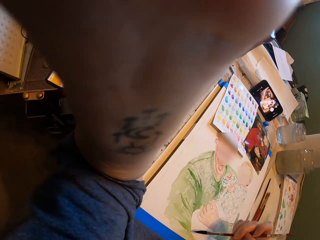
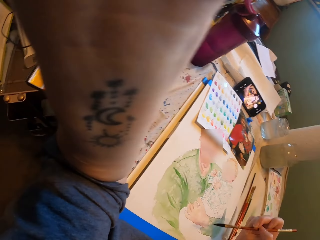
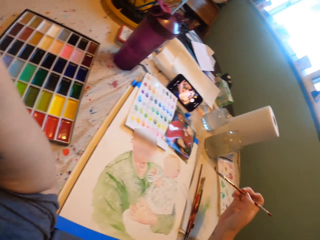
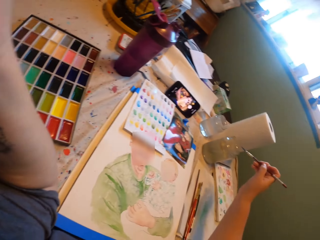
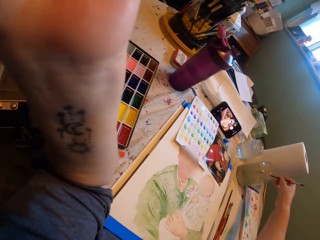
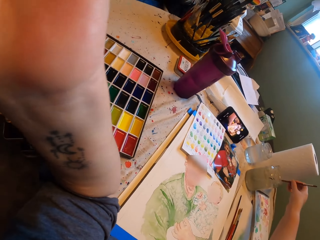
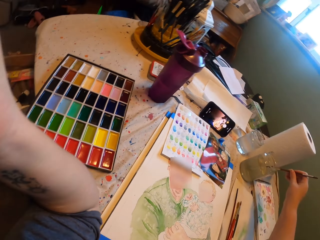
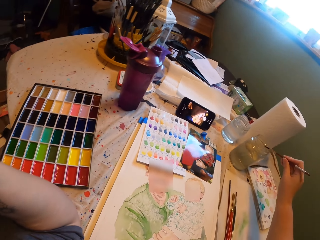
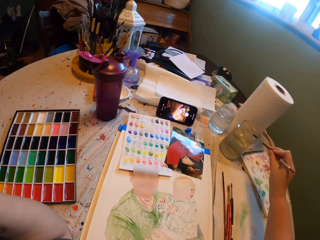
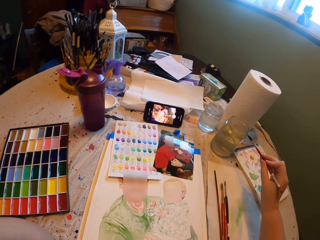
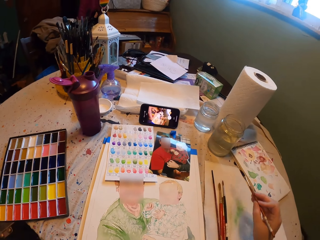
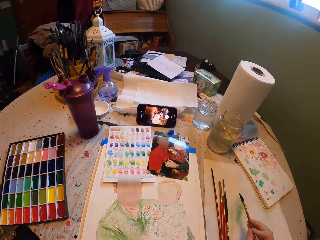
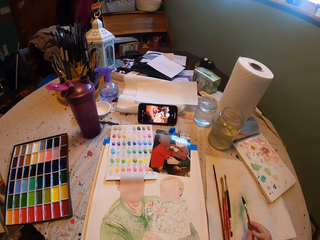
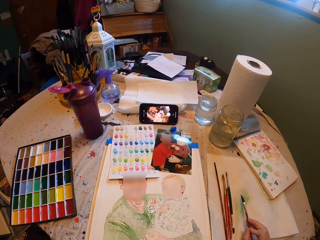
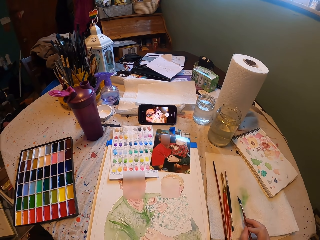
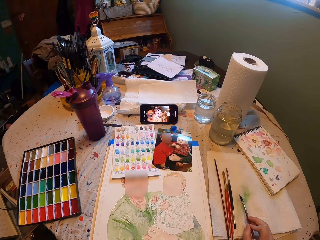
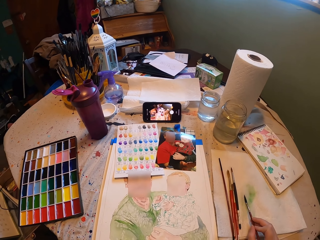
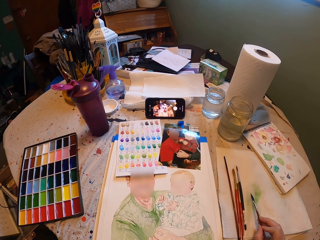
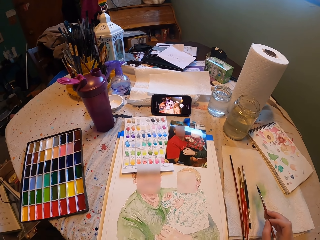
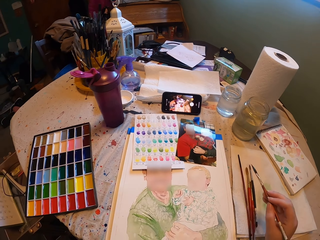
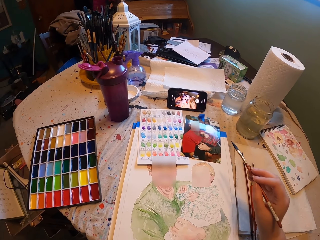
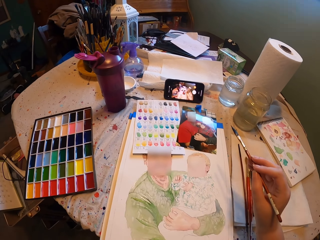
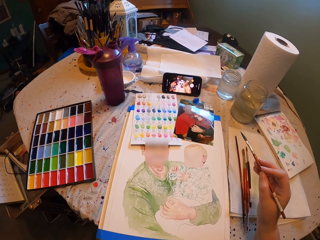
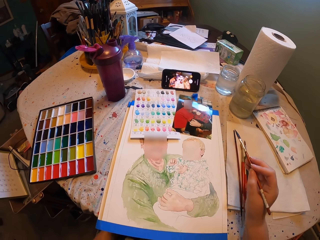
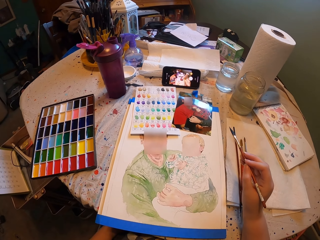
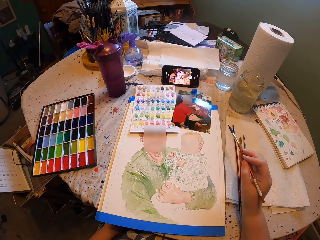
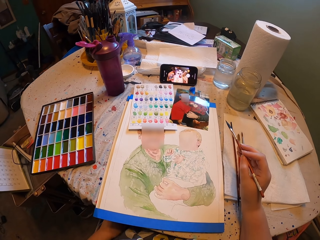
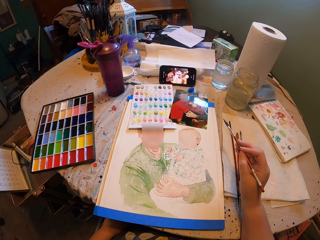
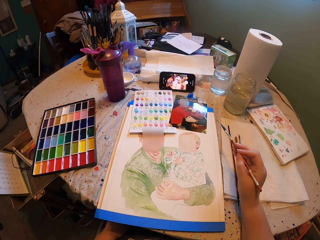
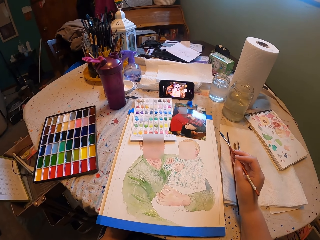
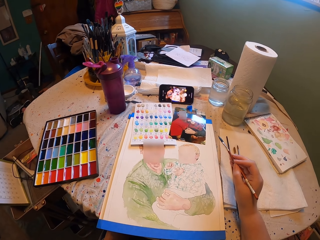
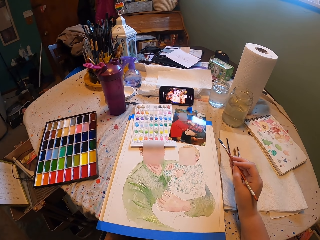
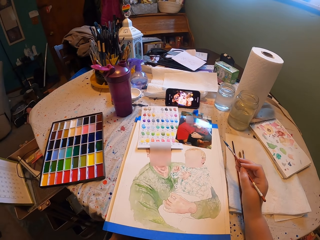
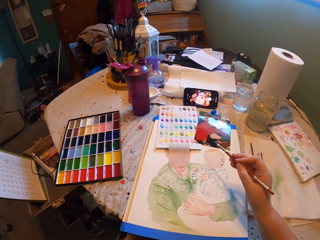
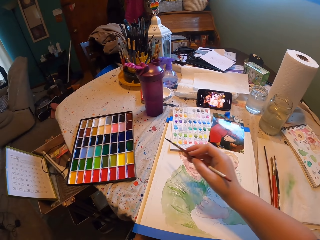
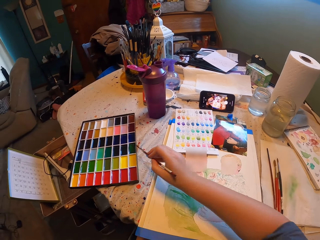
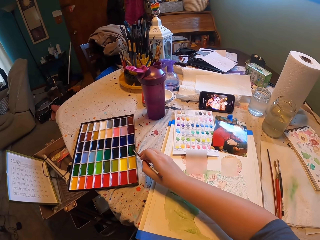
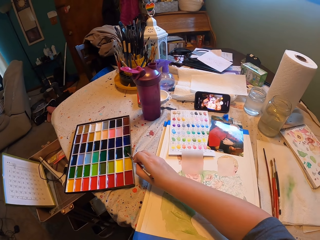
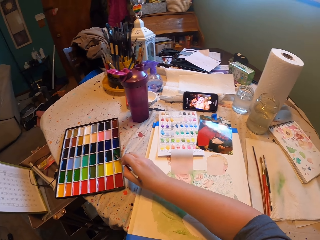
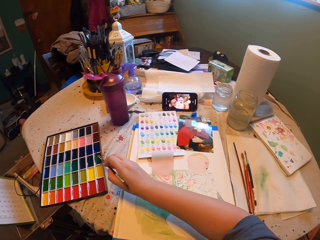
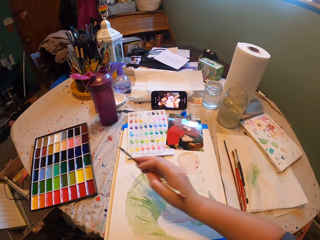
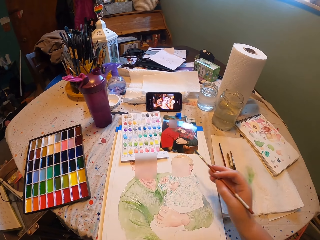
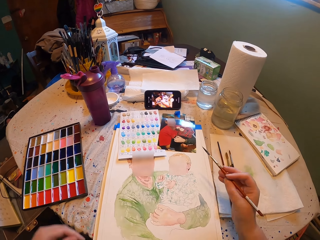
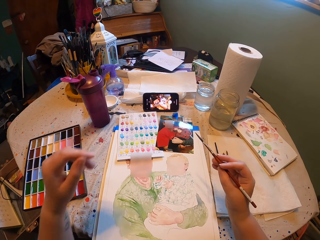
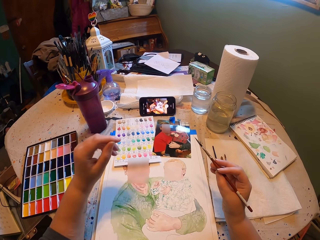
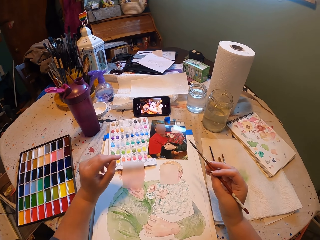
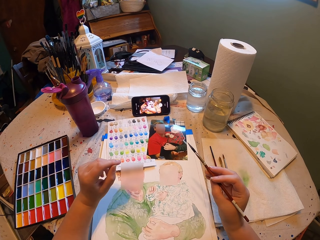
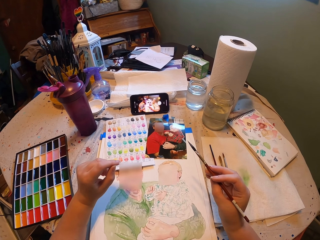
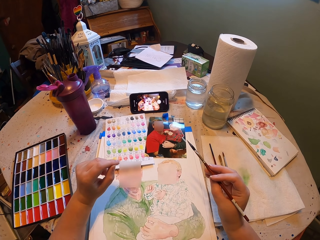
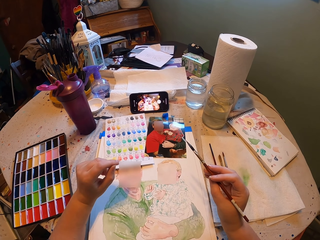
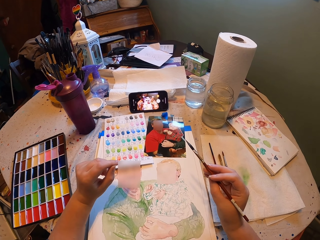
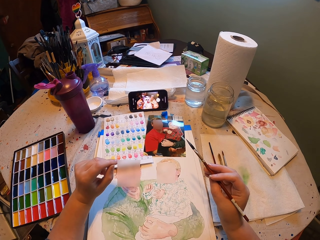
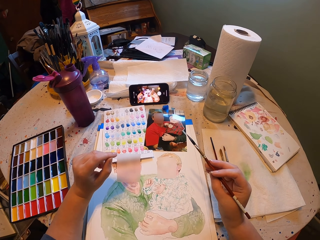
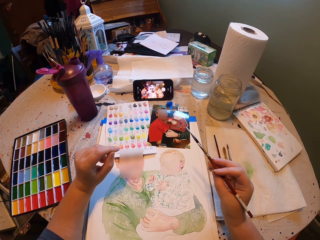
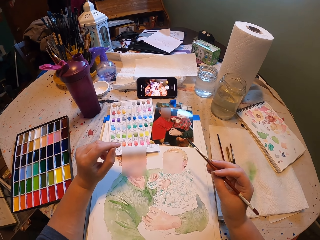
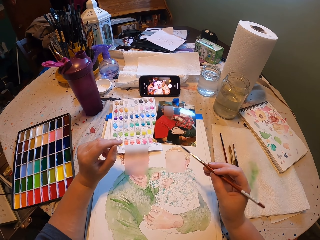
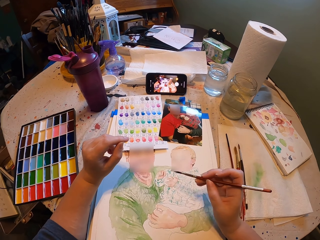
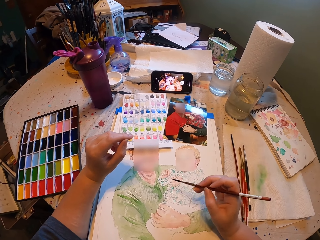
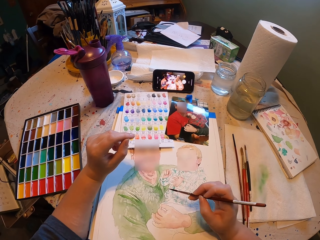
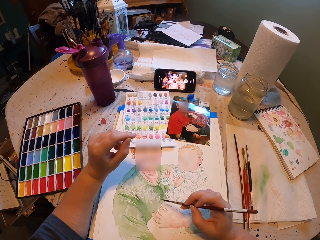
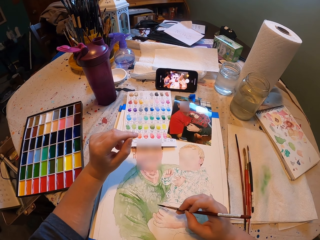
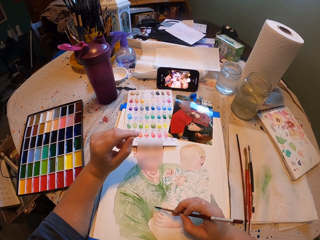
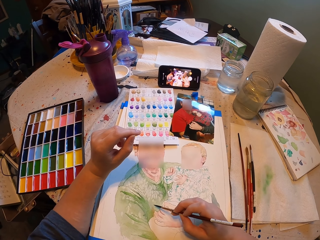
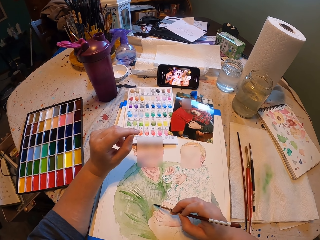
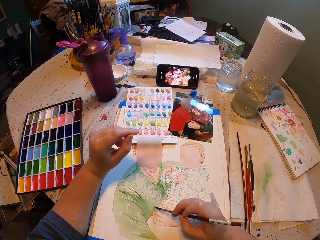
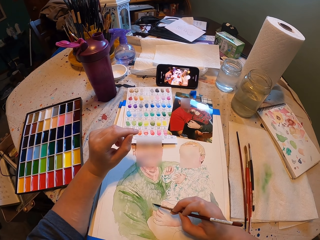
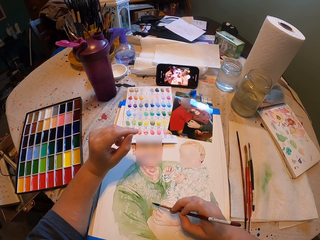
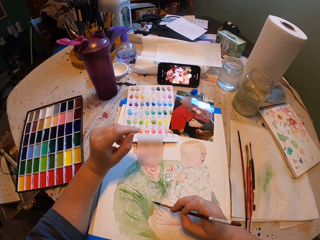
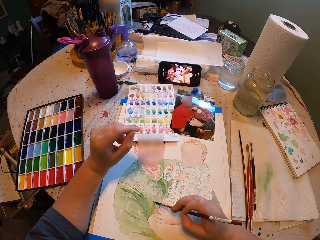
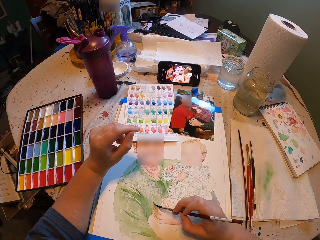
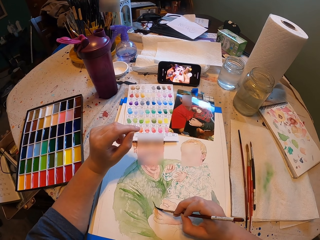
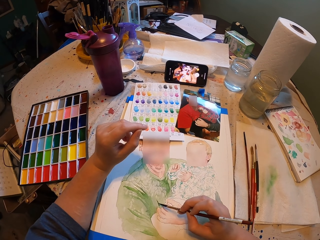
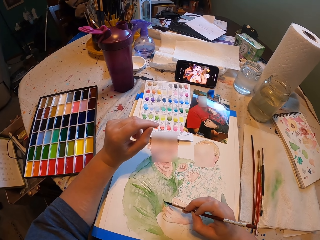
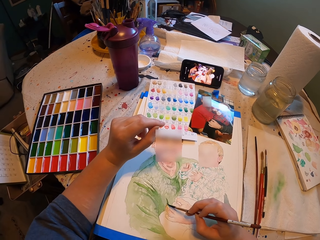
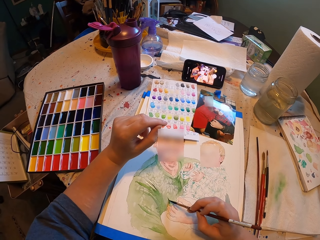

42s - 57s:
The camera wearer dips the paint brush in water. They remove excess water and rub the paintbrush on a paper. They look at the picture. They dip the paint brush in water. They put the paintbrush in the paint. They look at the picture. They paint the drawing.

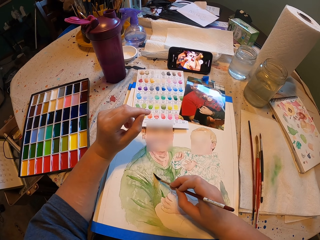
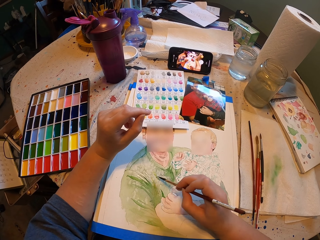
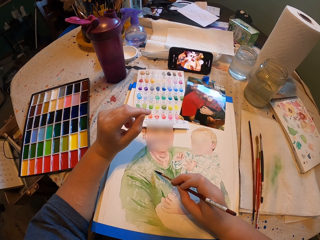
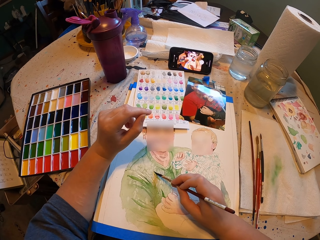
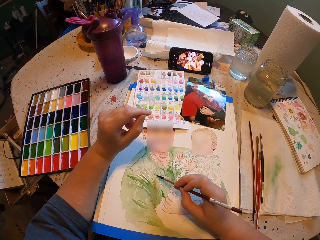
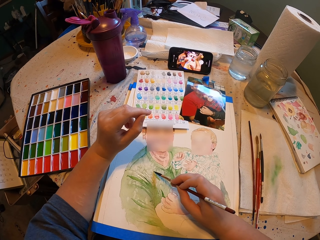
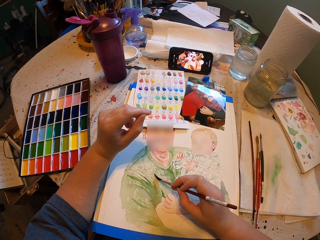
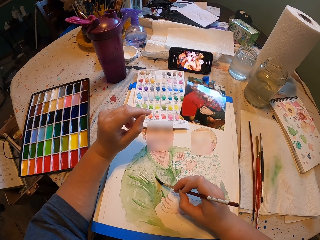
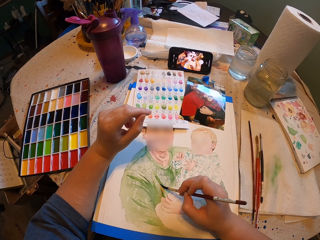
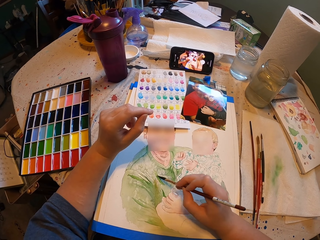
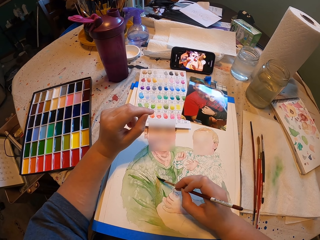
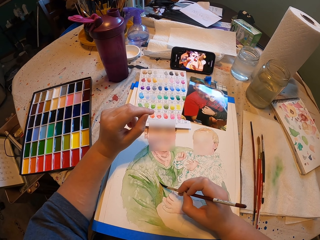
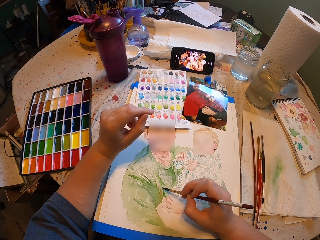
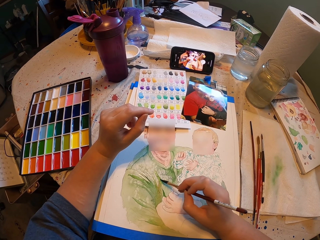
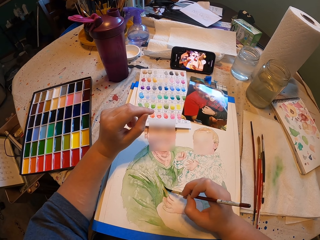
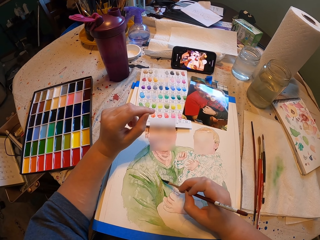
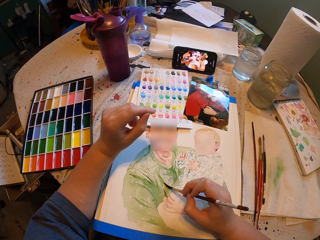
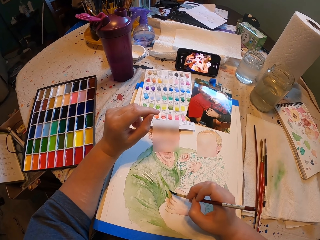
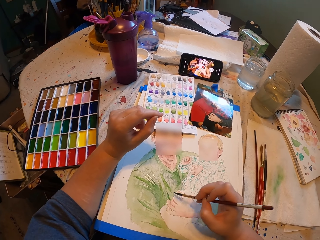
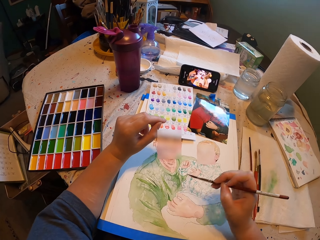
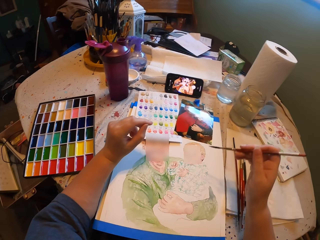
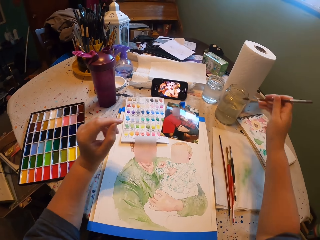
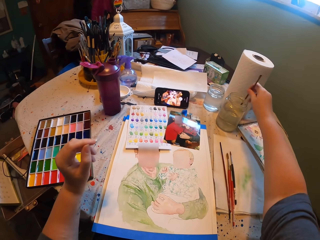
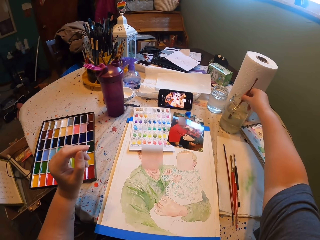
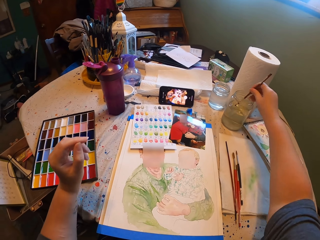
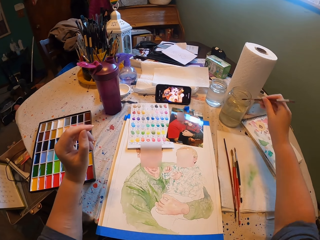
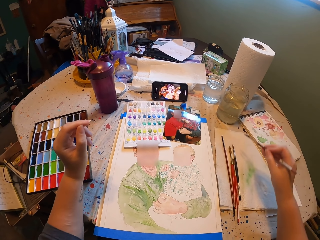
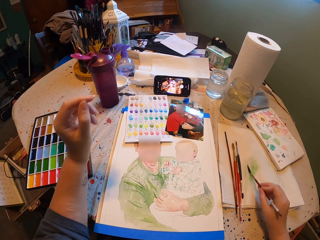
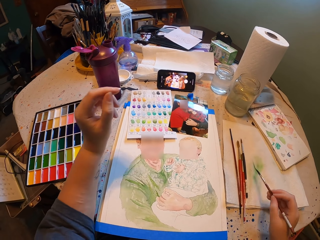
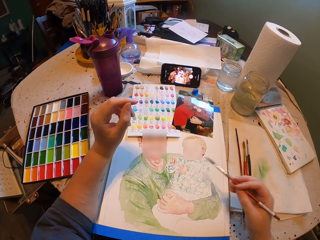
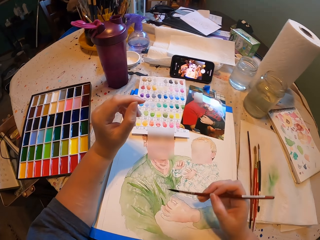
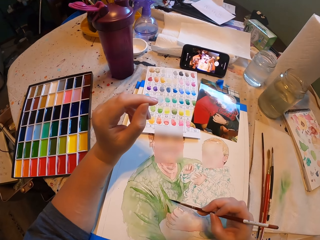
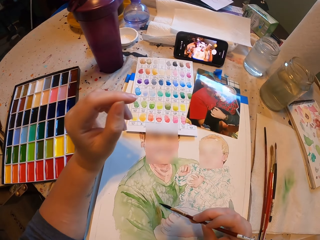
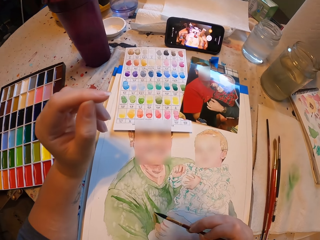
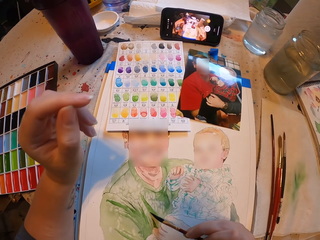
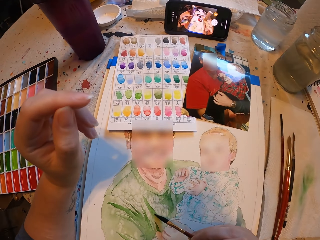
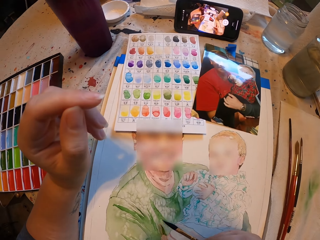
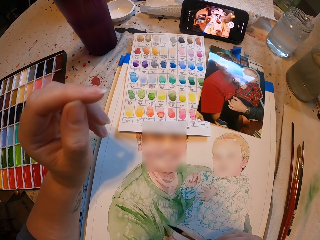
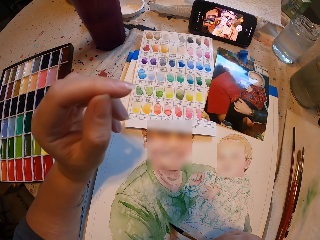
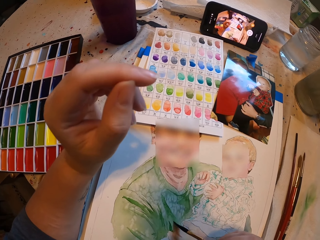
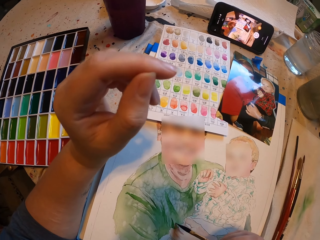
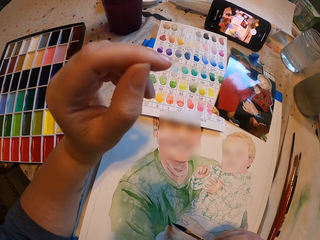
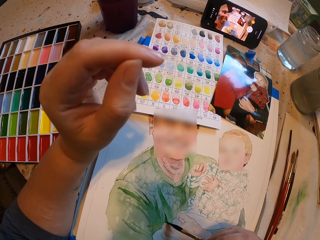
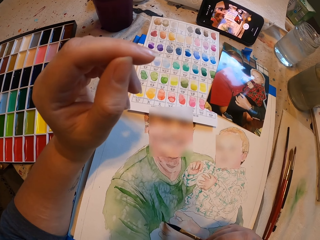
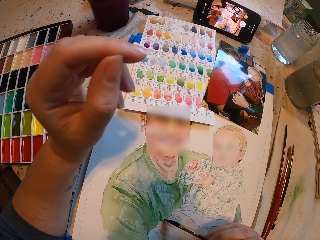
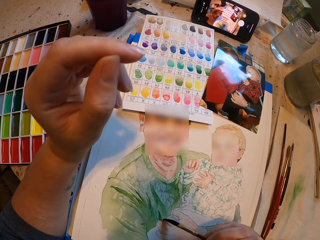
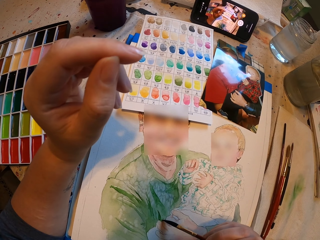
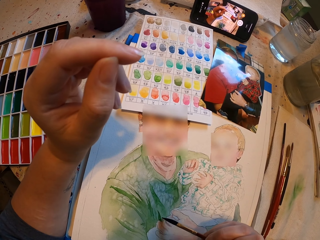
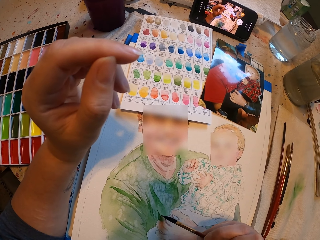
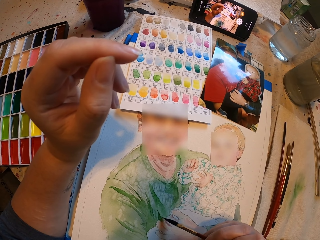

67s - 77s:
The camera wearer dips the brush in water. They remove excess water from the paint brush and rub the paintbrush on a paper. They paint the drawing.
